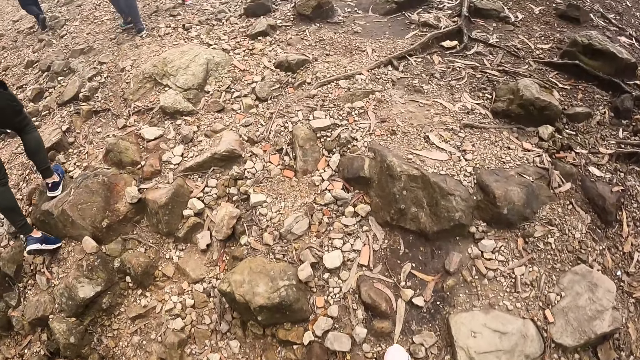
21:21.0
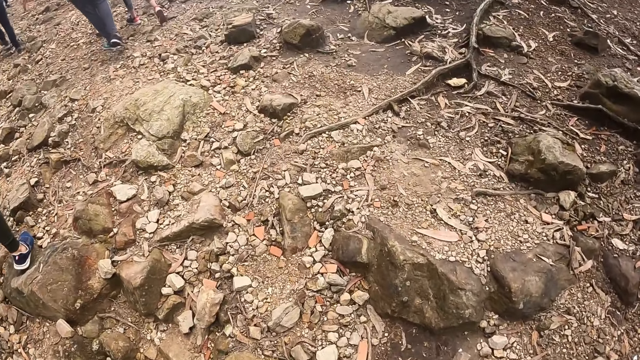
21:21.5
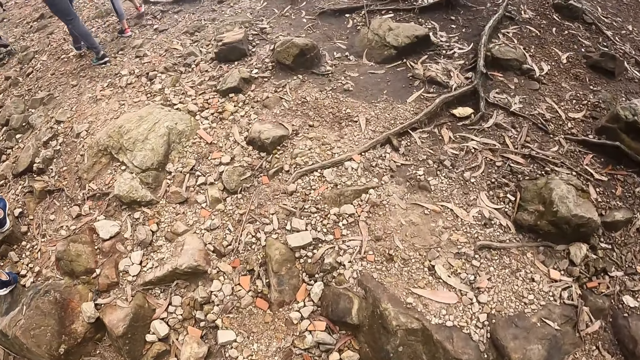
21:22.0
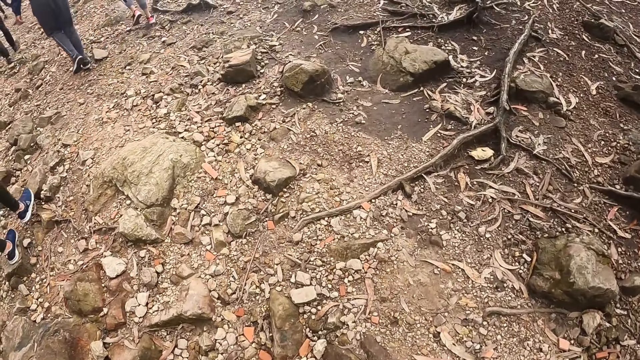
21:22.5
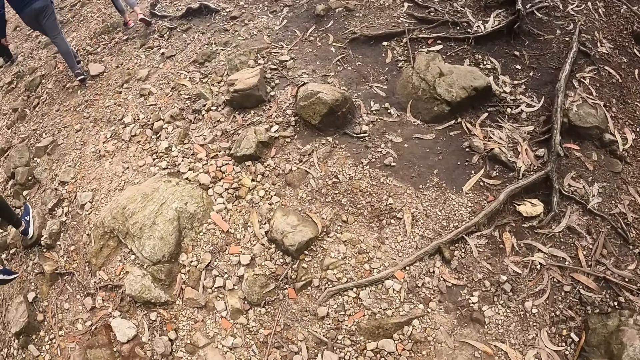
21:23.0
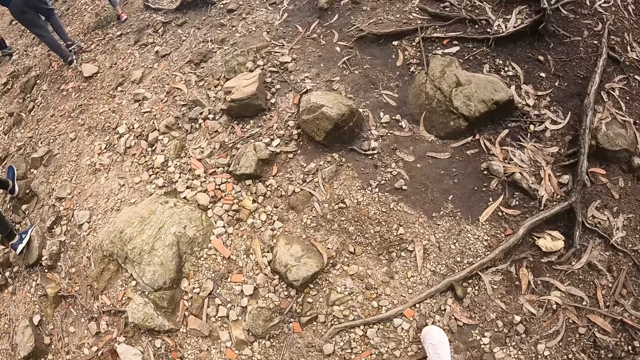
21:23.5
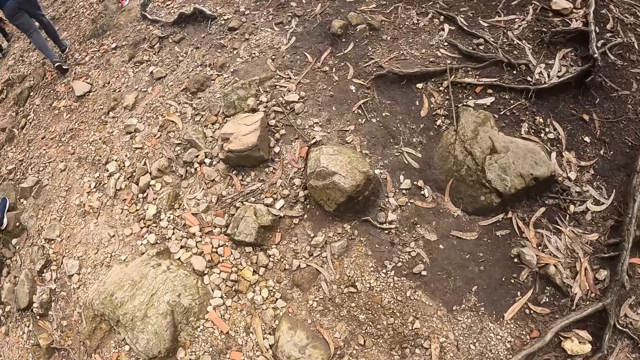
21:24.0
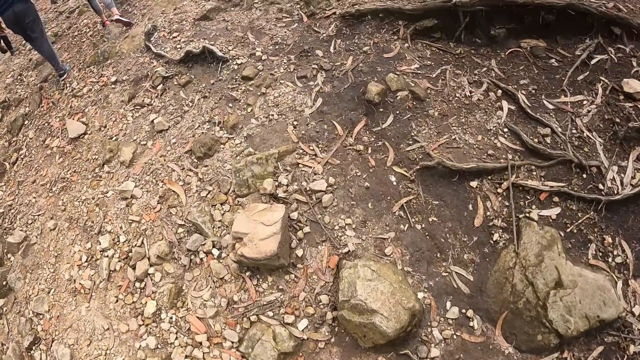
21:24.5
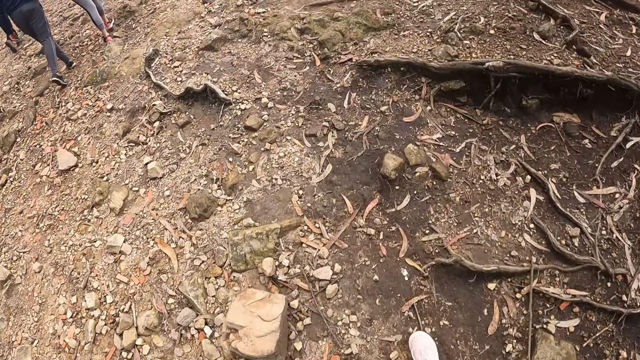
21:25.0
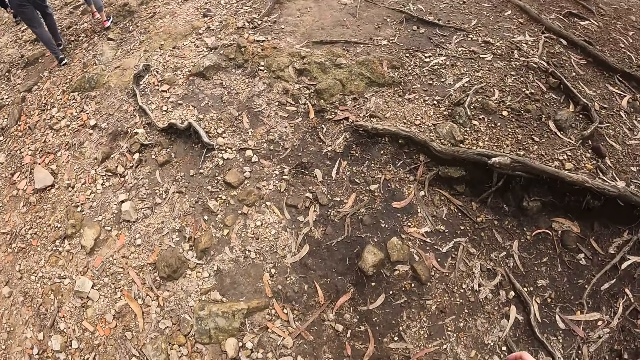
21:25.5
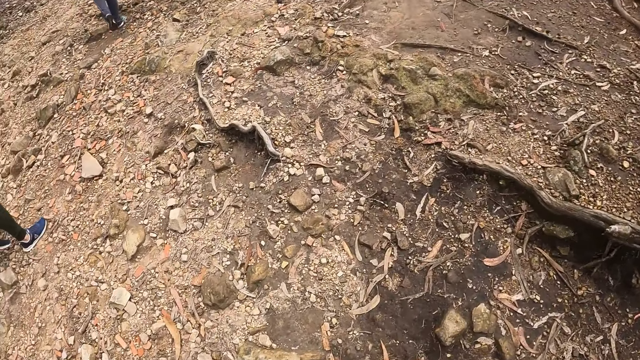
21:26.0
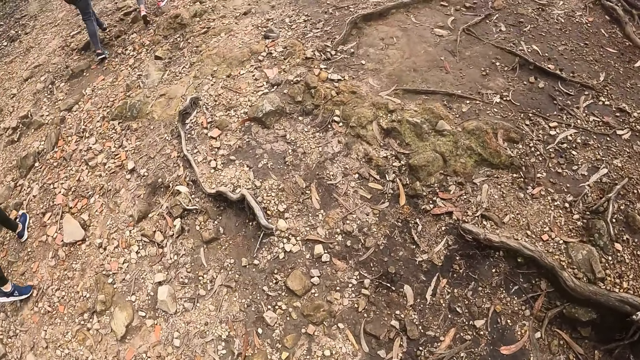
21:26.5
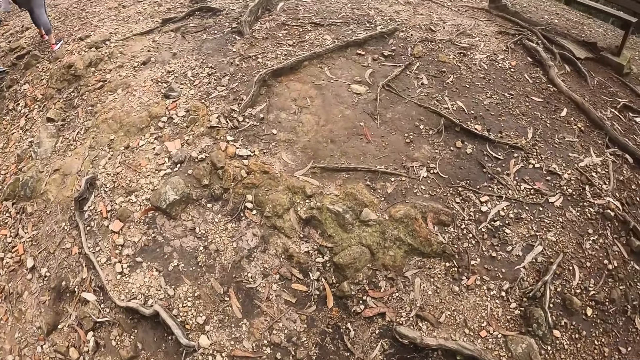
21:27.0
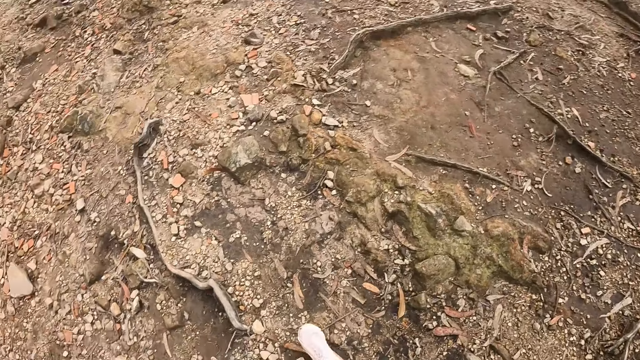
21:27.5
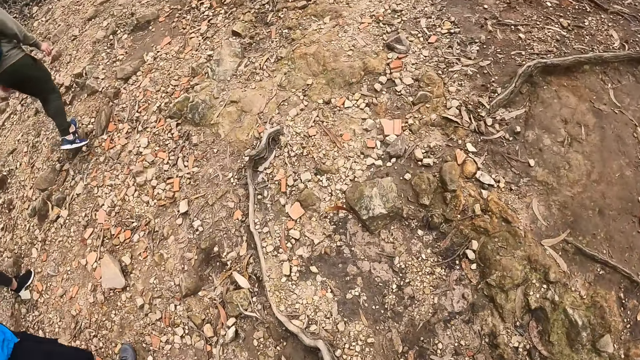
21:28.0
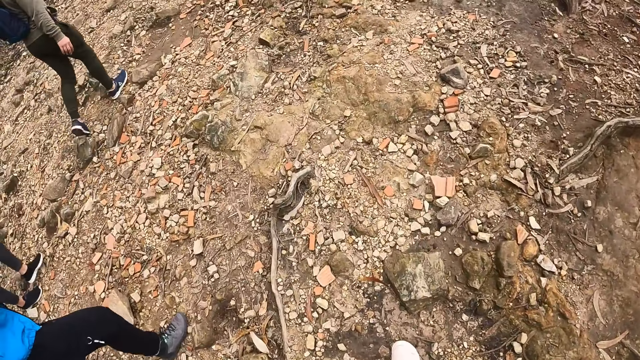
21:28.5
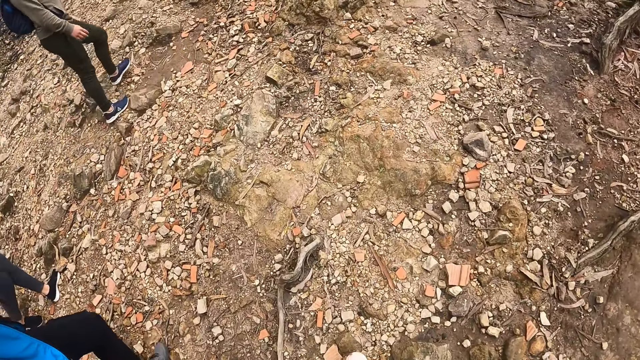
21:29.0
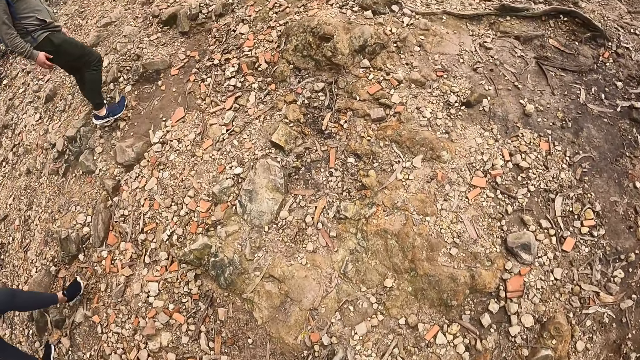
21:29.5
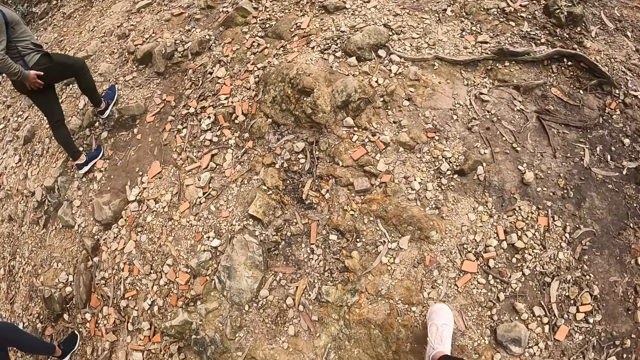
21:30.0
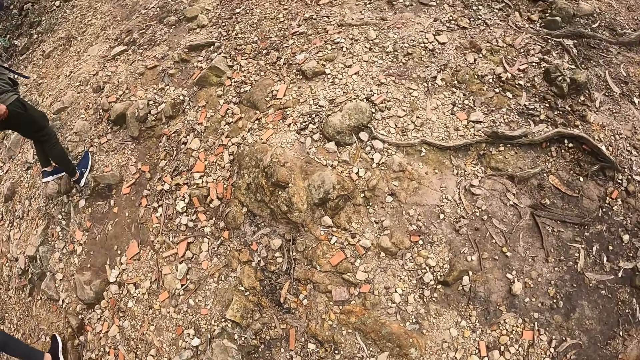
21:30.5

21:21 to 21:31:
The camera wearer walks around the forest.

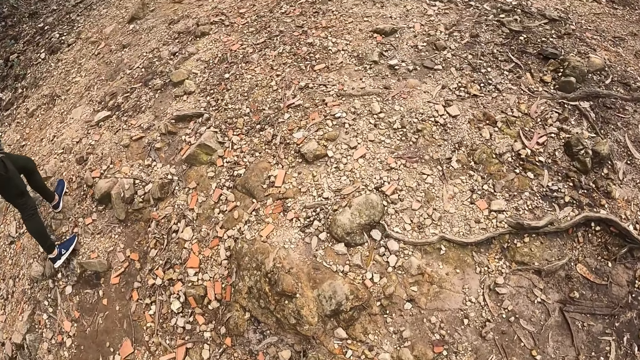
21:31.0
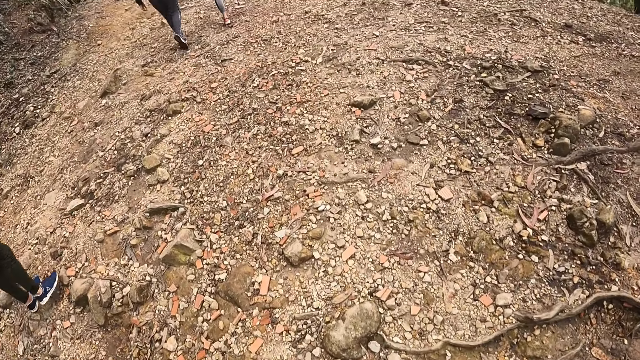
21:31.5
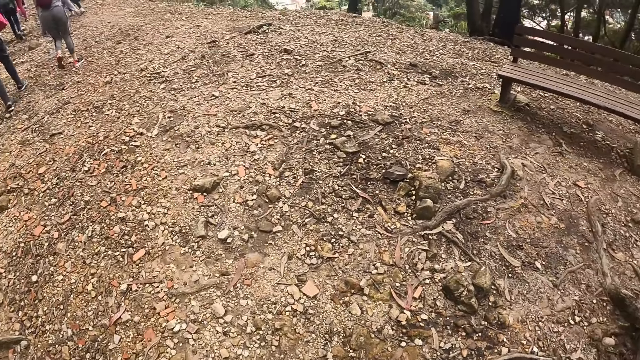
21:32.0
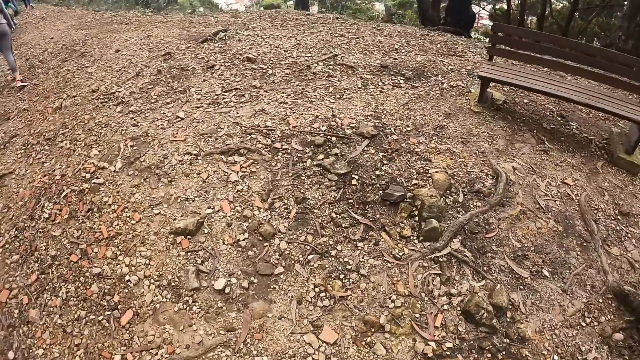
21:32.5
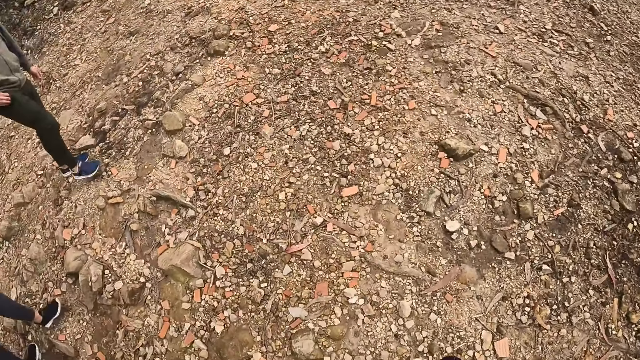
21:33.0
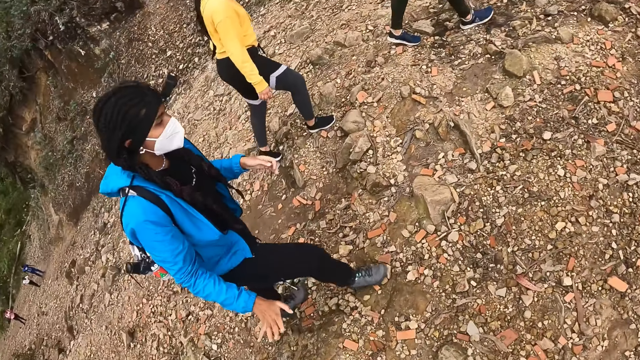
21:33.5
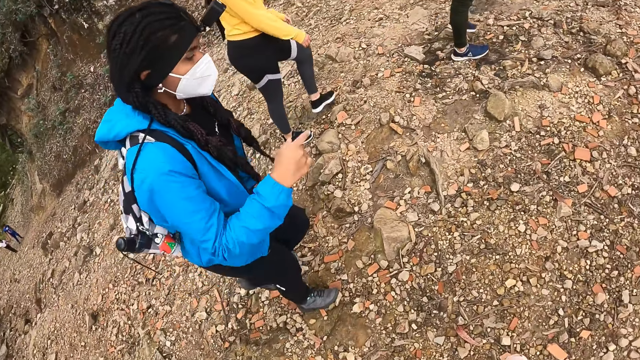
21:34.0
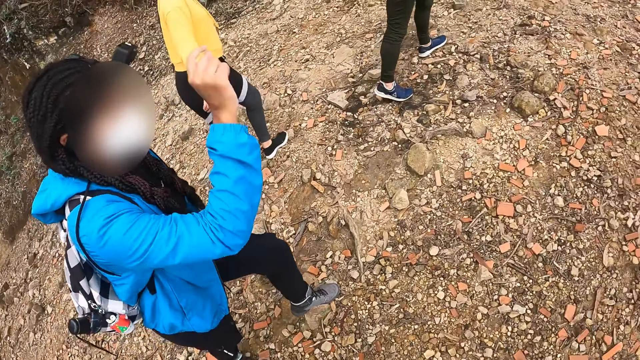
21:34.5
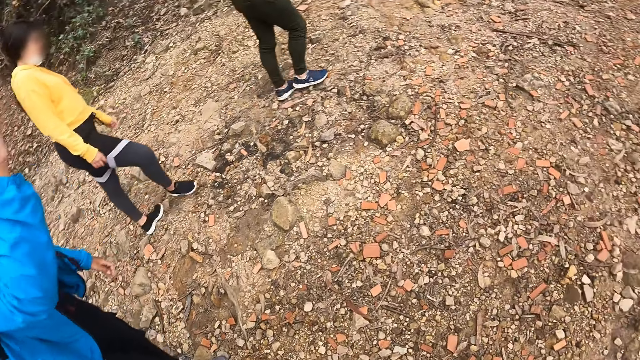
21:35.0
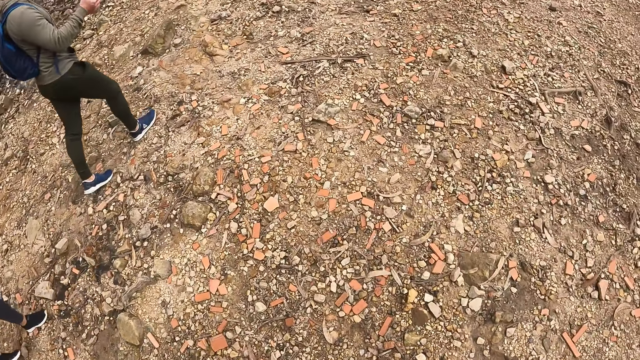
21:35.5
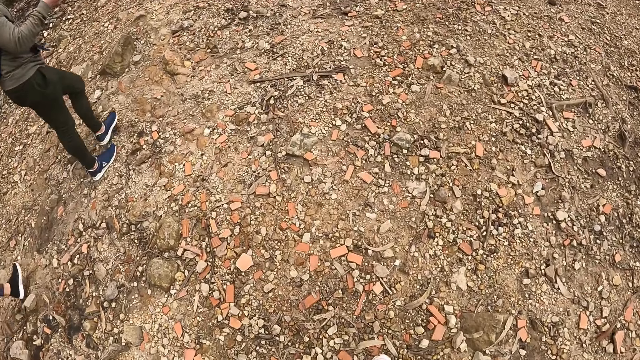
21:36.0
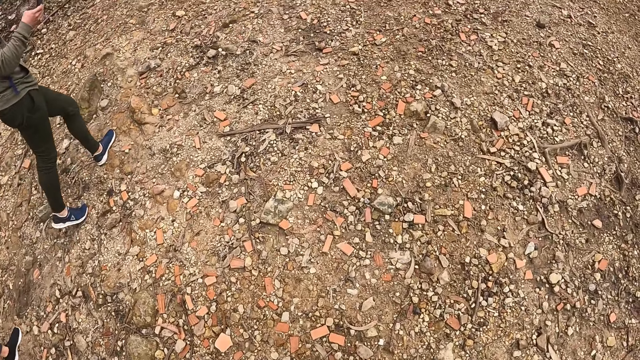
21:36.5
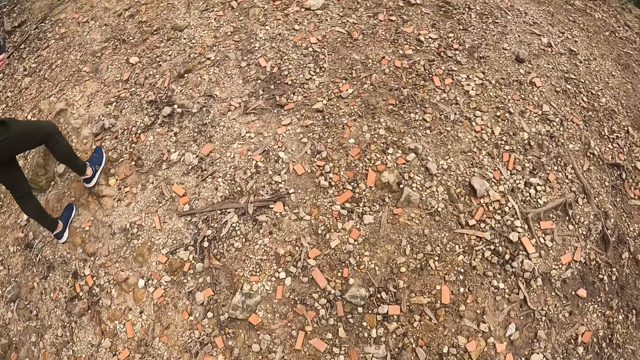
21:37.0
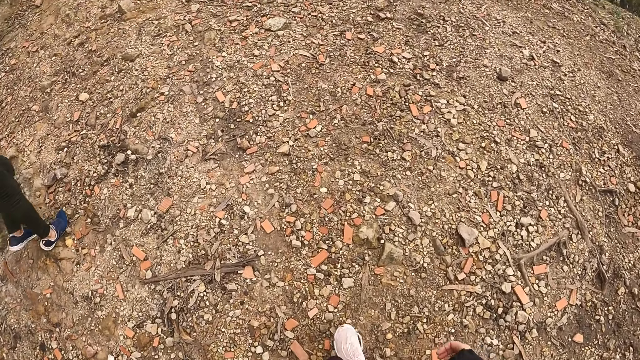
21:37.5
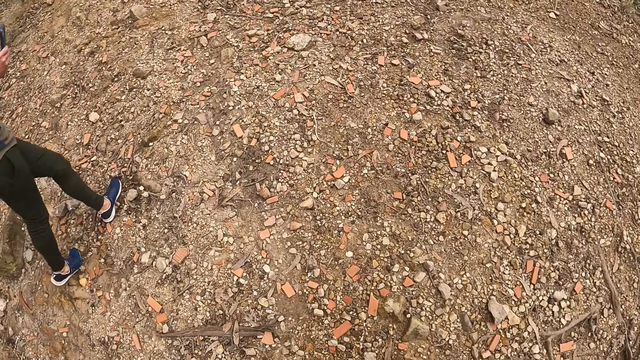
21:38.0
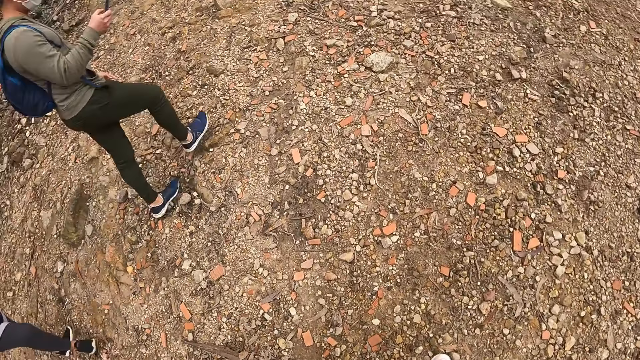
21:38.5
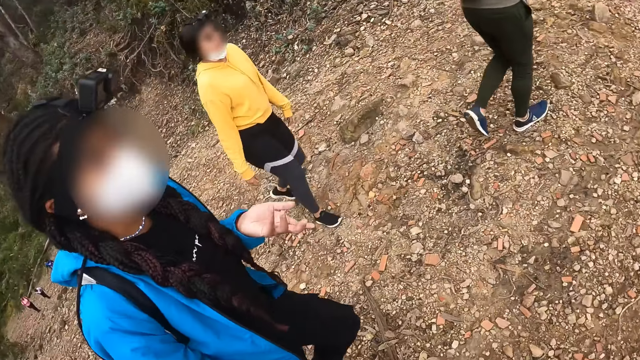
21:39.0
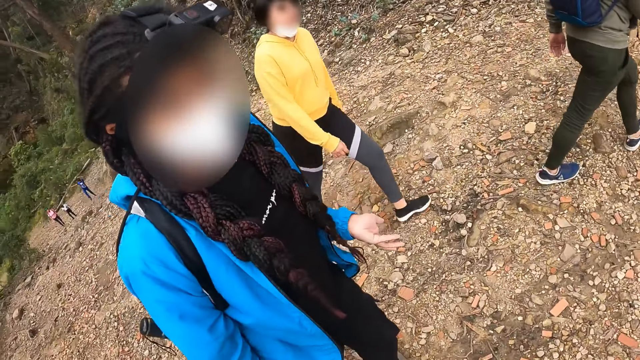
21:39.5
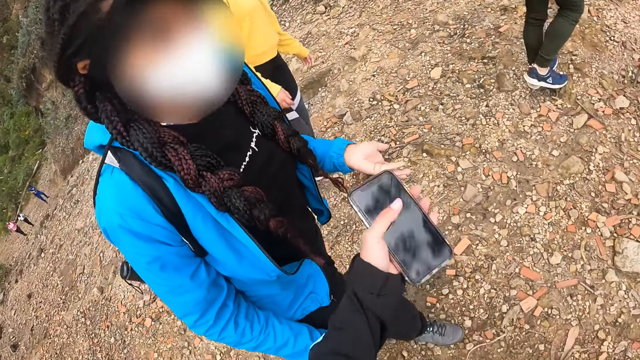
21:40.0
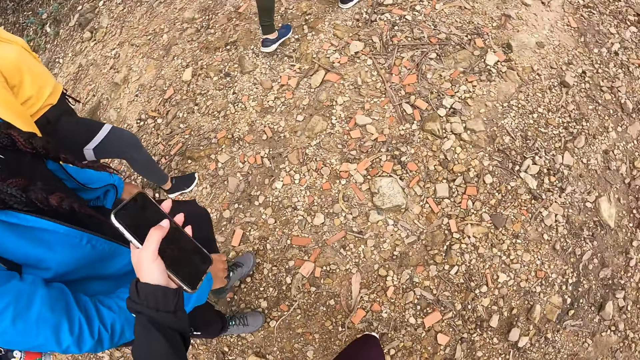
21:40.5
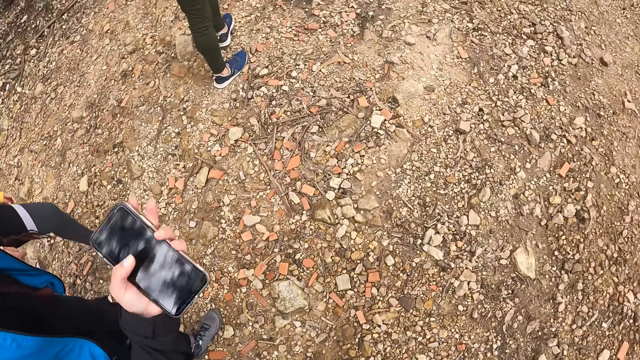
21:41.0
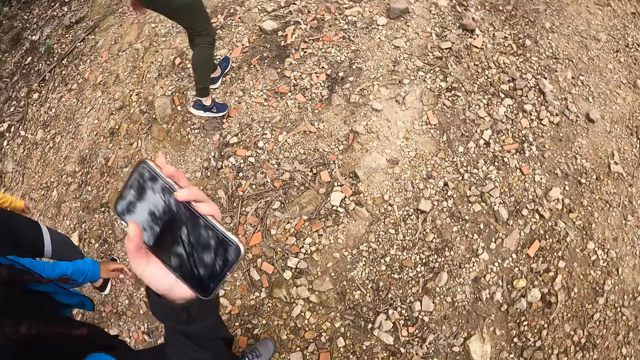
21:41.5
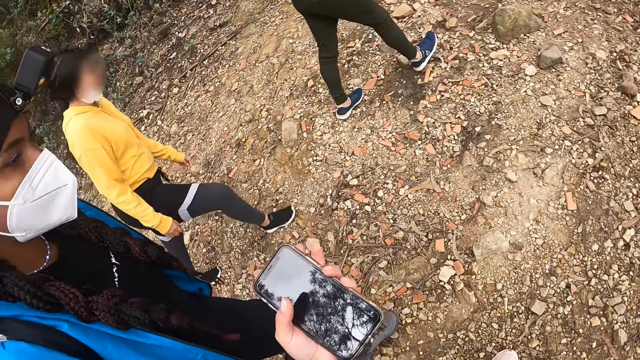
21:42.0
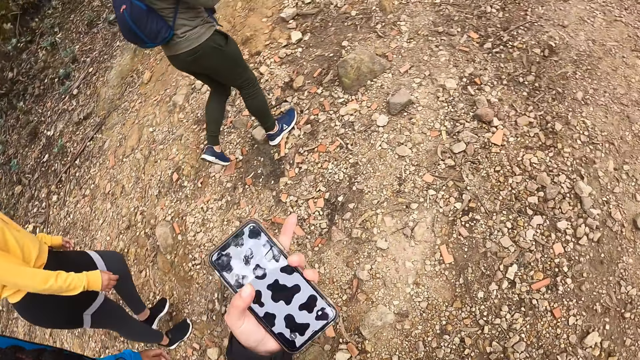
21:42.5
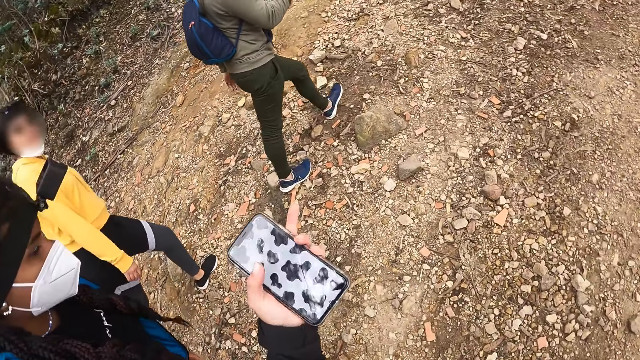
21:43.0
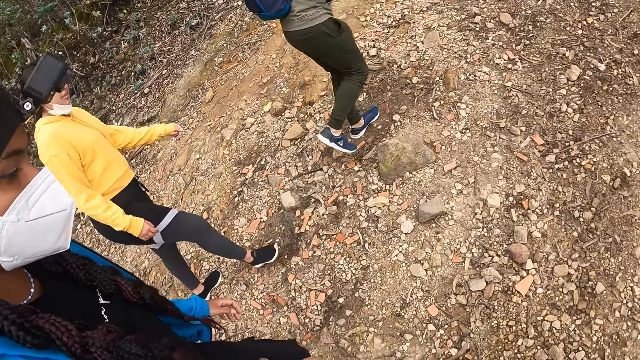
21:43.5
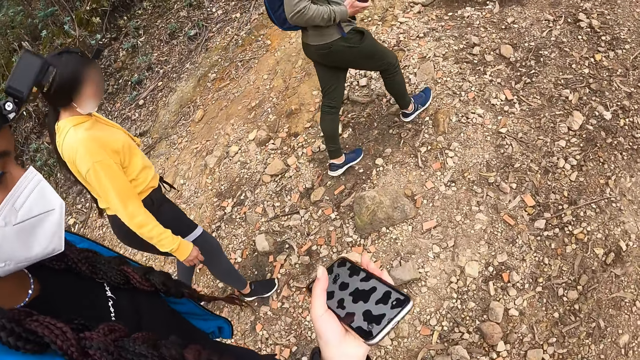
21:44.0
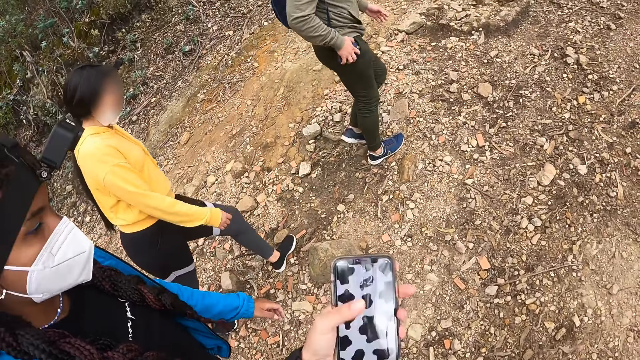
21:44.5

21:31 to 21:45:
The camera wearer converses with a woman. A man uses a phone. The camera wearer converses with the woman. Another woman walks around the forest. The camera wearer converses with the first woman.
